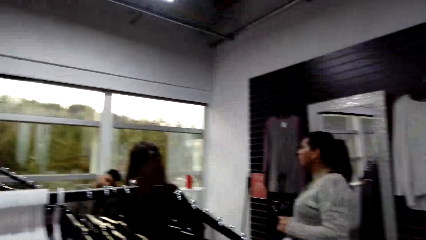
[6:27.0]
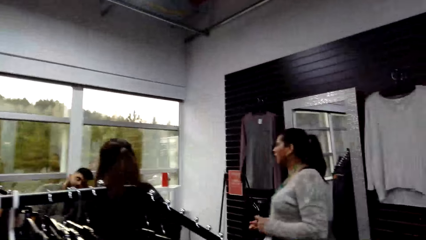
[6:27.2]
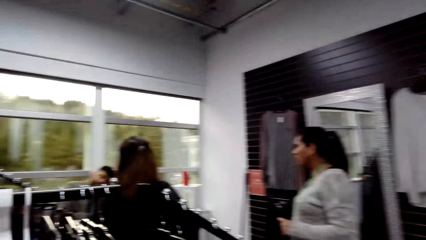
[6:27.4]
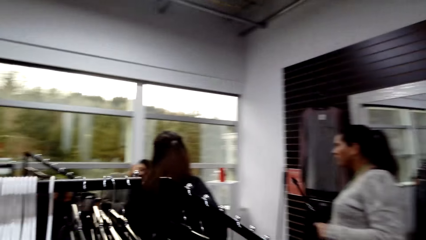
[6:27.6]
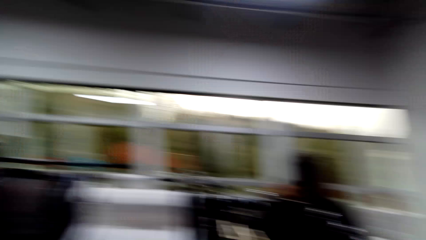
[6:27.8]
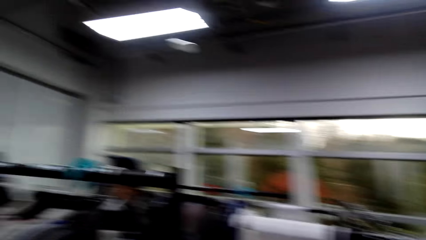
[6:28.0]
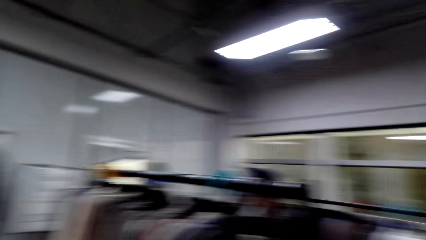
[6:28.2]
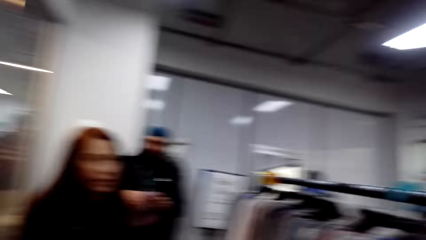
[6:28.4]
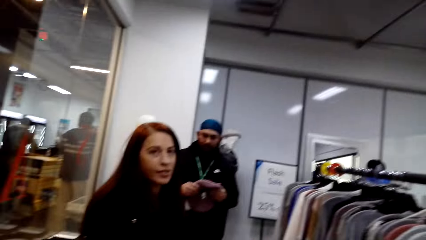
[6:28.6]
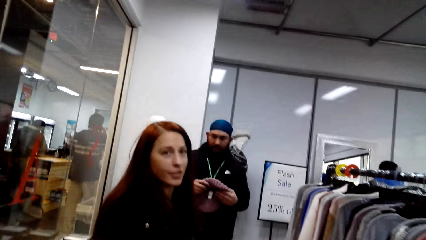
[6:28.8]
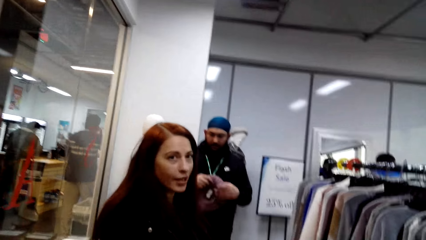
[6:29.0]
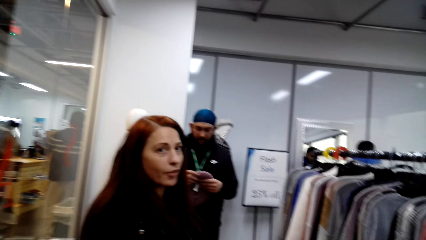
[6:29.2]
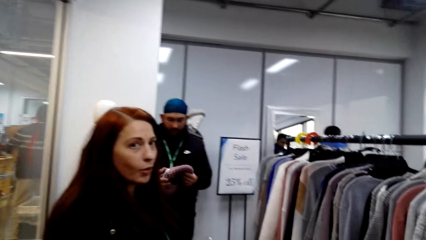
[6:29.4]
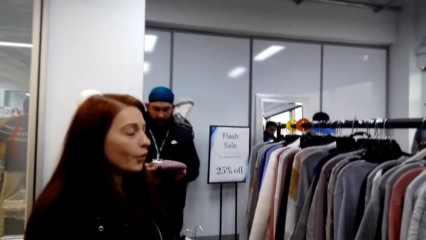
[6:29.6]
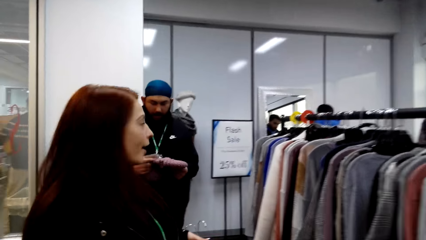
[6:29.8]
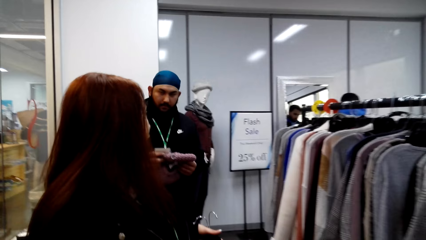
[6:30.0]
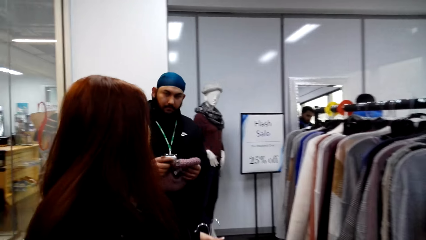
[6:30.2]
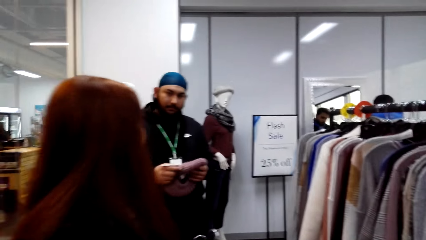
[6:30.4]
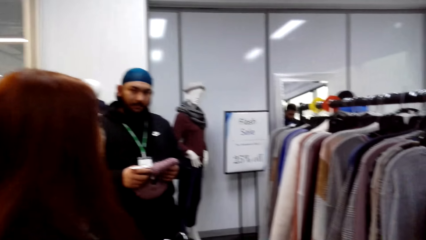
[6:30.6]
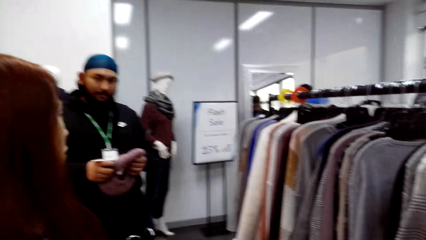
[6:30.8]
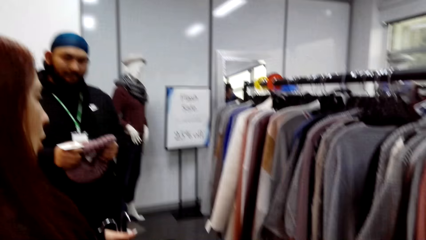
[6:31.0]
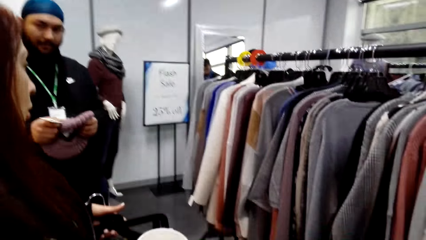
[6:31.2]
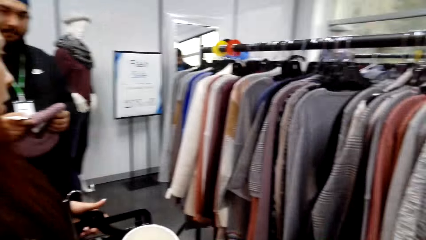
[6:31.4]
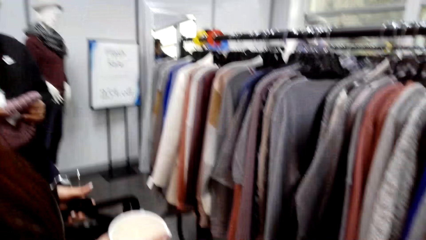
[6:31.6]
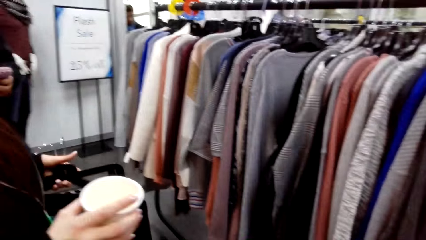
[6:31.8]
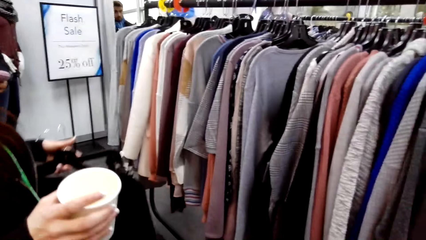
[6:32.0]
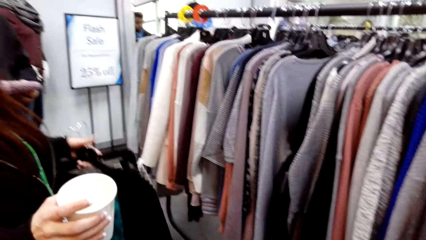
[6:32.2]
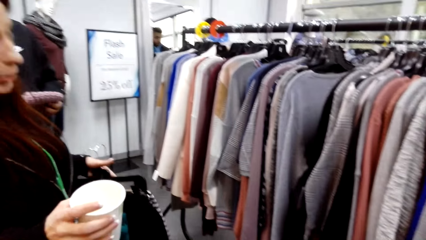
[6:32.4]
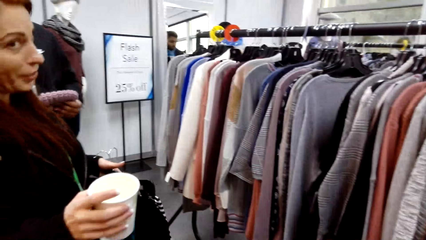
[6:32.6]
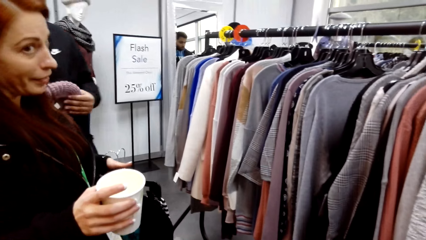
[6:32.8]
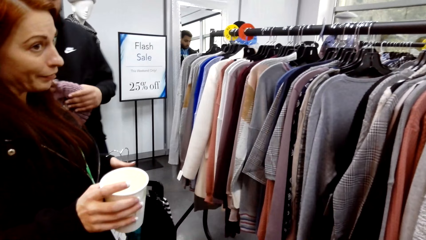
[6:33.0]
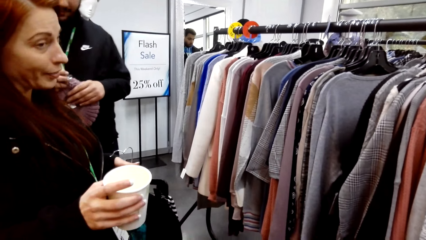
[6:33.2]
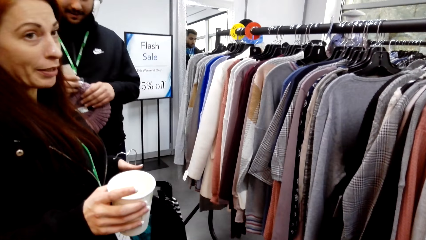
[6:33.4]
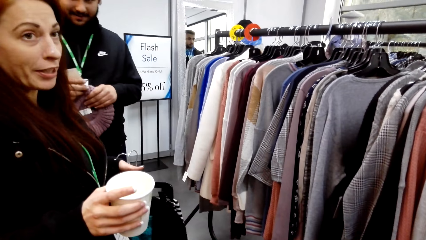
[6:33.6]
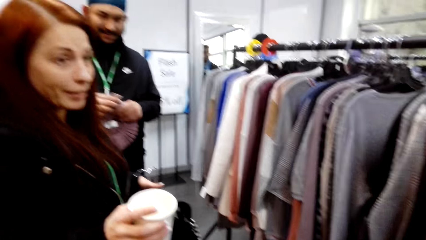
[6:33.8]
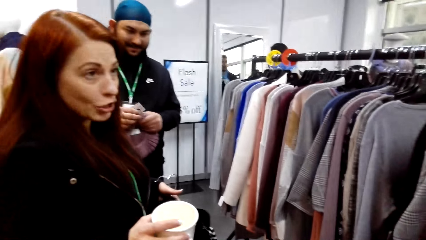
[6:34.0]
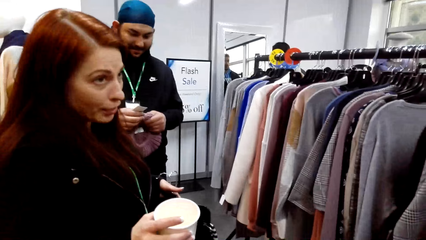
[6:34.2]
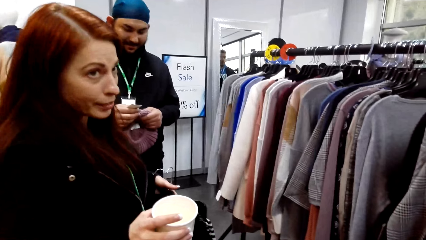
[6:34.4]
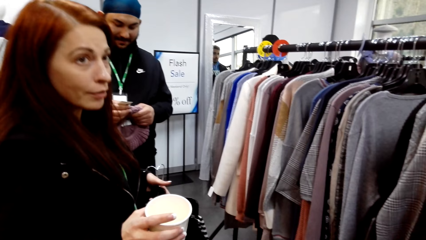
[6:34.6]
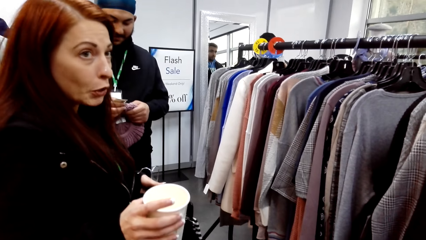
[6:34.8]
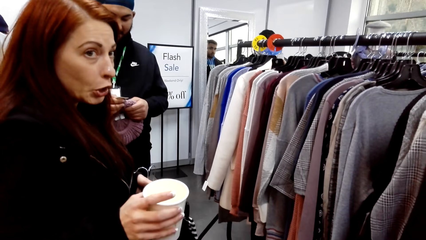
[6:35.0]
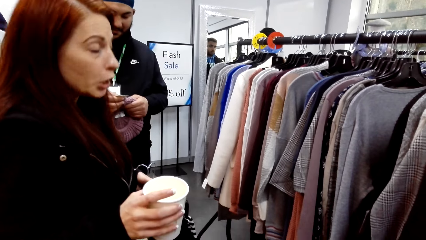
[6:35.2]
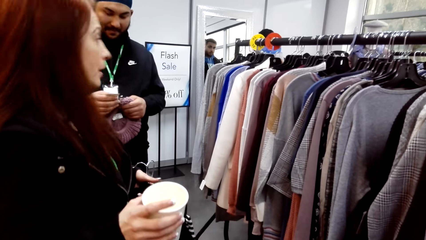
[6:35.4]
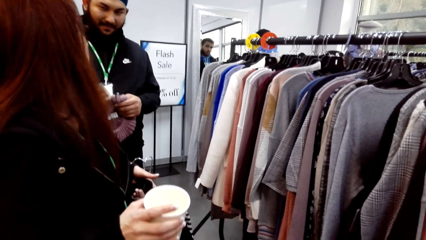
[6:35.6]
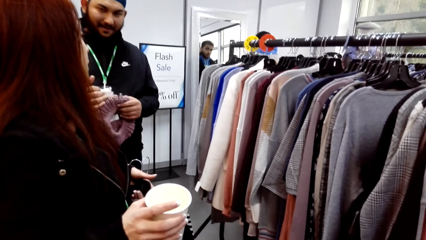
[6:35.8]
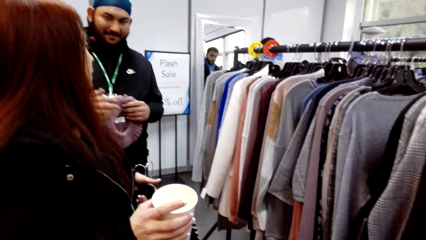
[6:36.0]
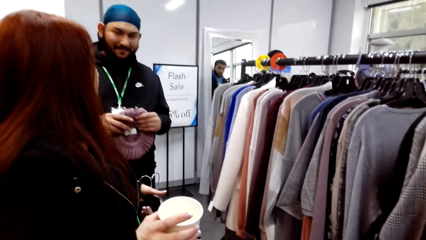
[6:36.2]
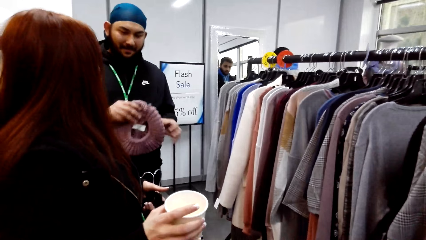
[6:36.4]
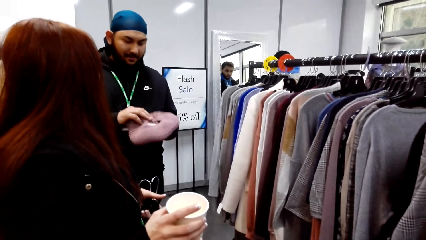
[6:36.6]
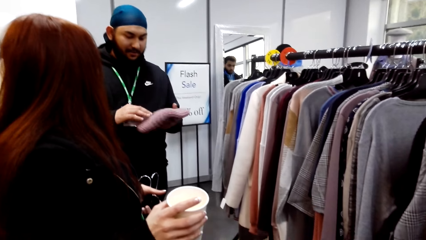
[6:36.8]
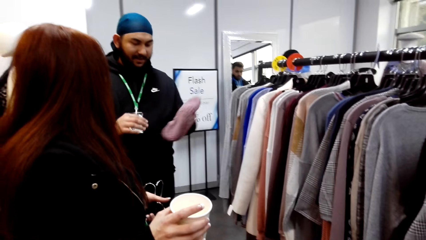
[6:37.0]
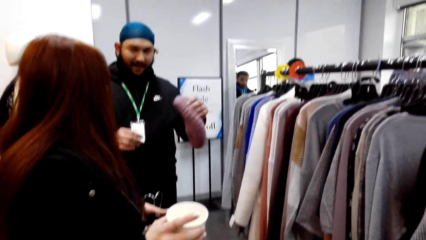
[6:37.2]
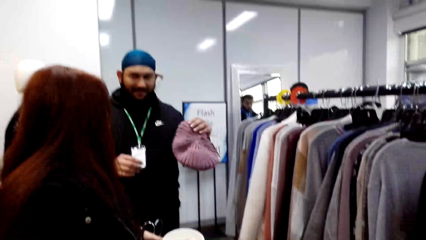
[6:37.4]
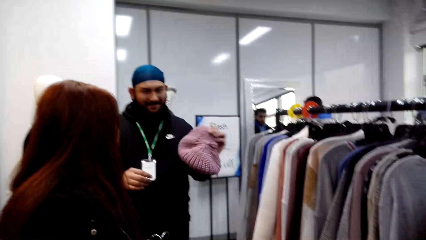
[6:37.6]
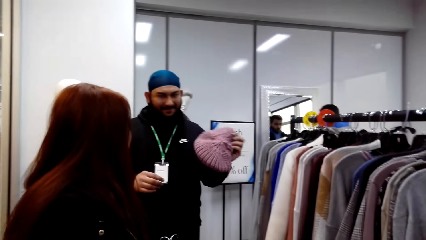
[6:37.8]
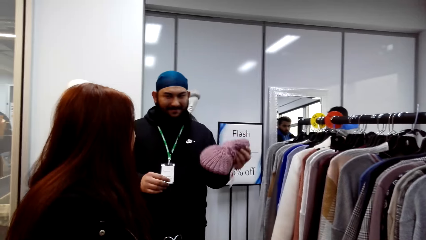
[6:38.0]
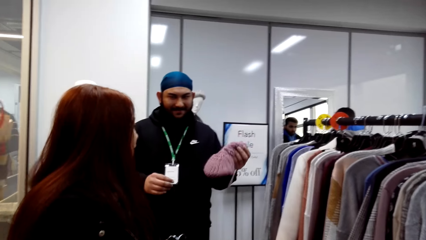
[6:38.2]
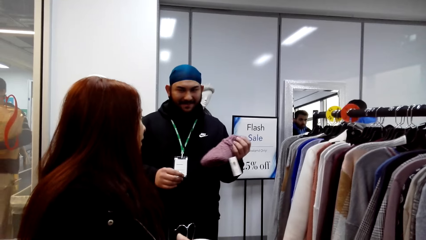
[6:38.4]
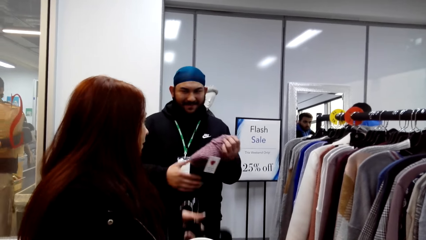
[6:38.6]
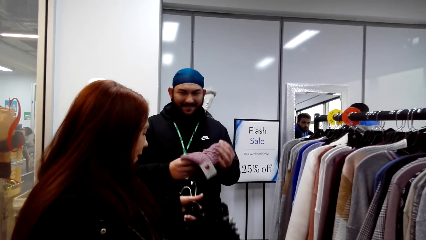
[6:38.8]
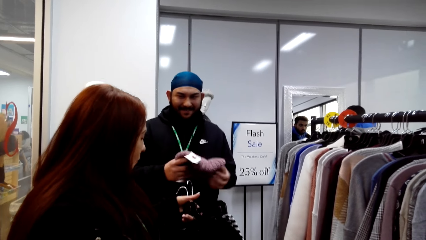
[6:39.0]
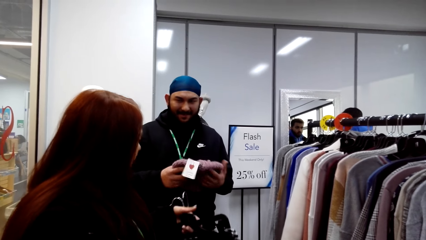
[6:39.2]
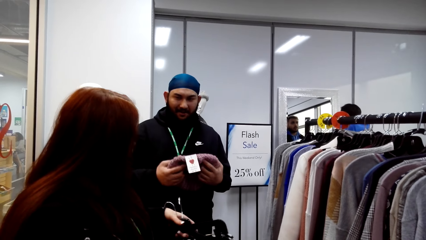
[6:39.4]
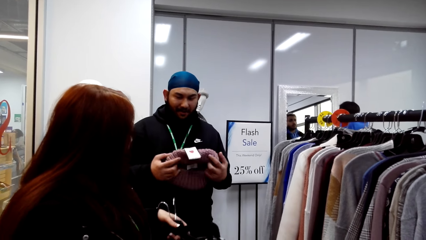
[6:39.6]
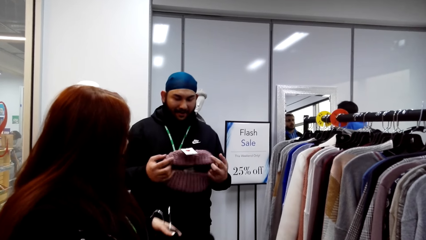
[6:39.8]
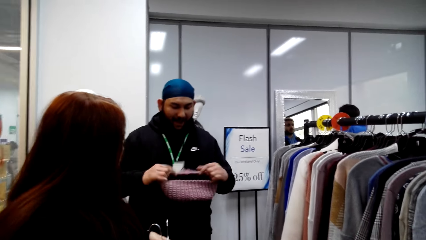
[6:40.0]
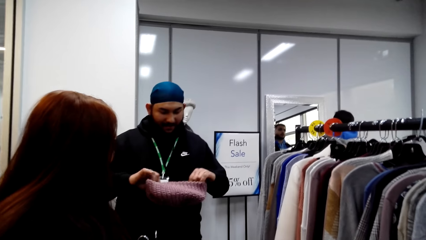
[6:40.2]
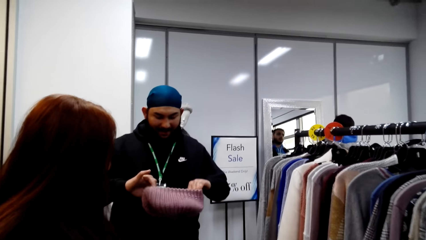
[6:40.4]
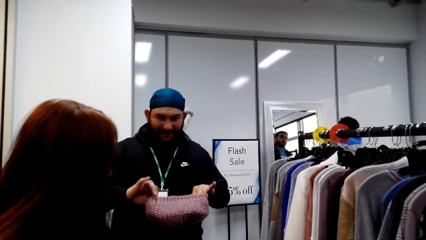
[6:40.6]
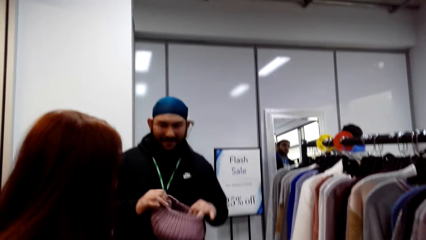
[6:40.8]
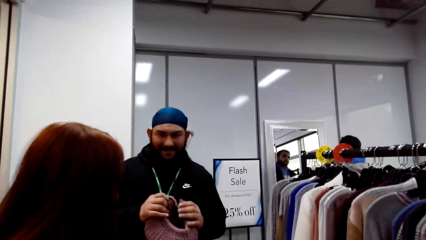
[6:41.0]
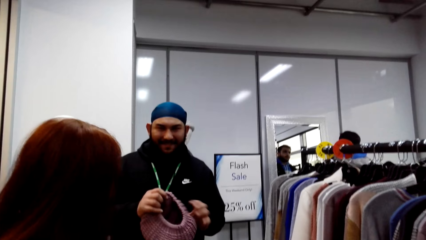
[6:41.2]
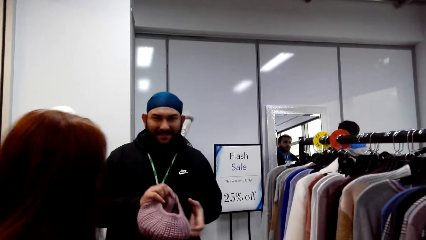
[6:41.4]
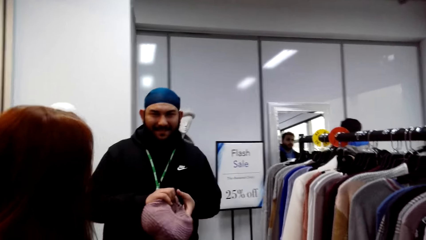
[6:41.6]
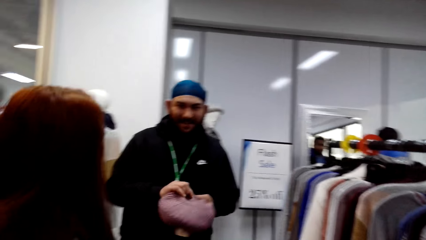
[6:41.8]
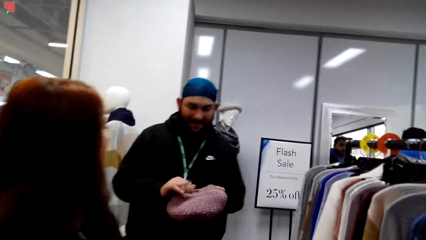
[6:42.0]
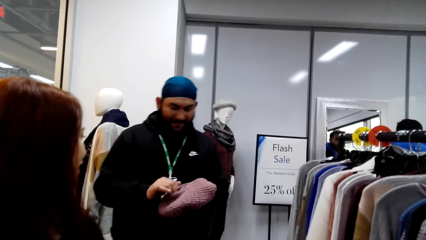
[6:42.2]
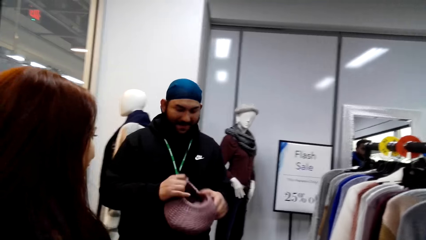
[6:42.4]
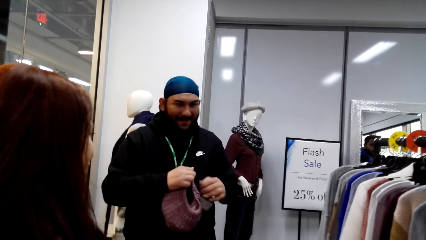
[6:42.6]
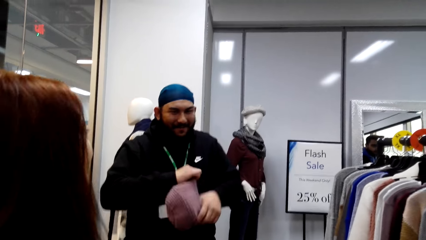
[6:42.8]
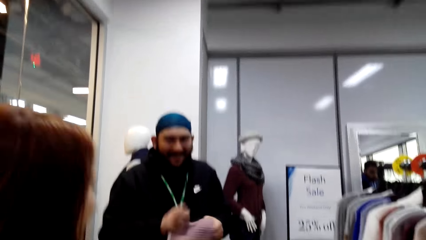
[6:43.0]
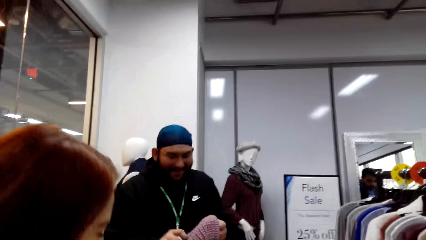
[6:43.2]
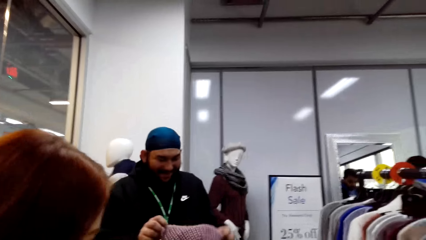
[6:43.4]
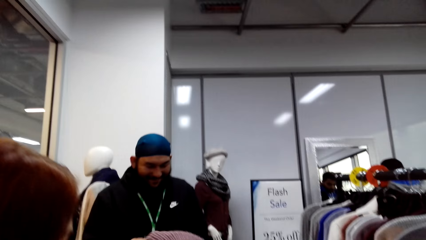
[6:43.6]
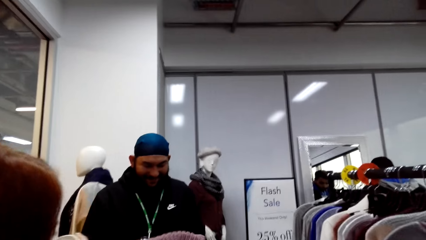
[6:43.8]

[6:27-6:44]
The camera wearer looks around. A woman talks to another woman. A man talks to the first woman. The man stretches the hat. The camera wearer talks to the man.
